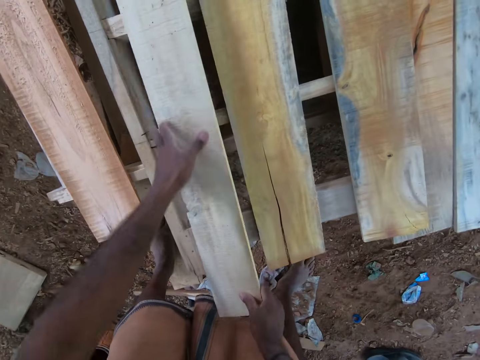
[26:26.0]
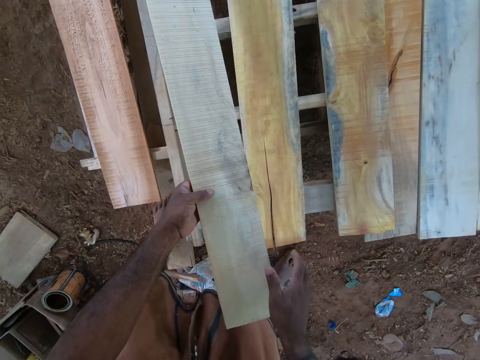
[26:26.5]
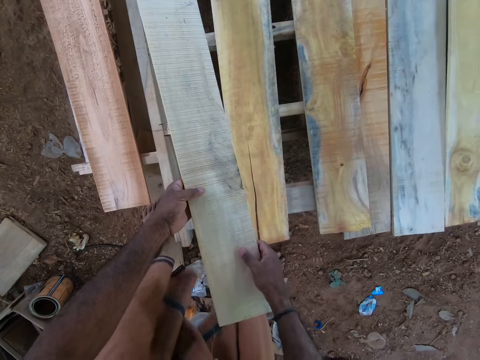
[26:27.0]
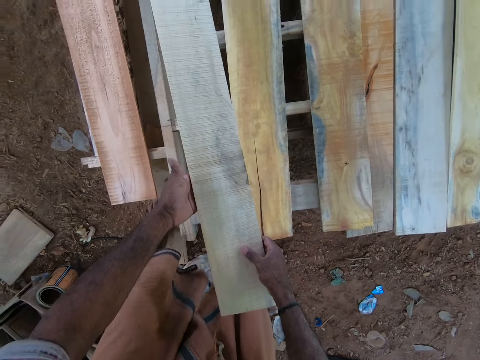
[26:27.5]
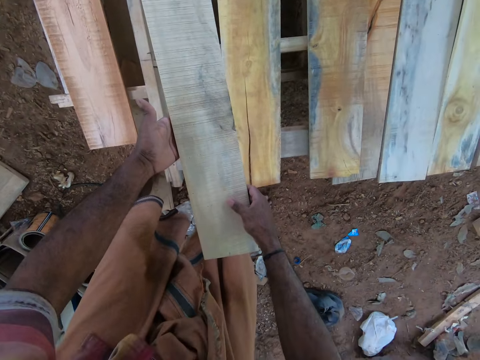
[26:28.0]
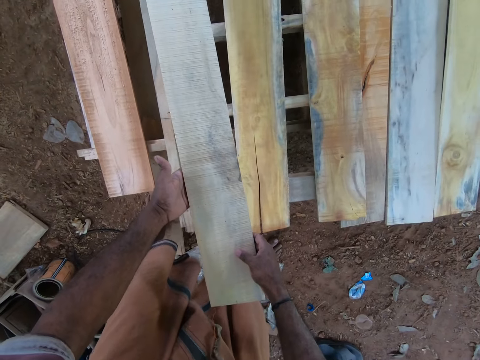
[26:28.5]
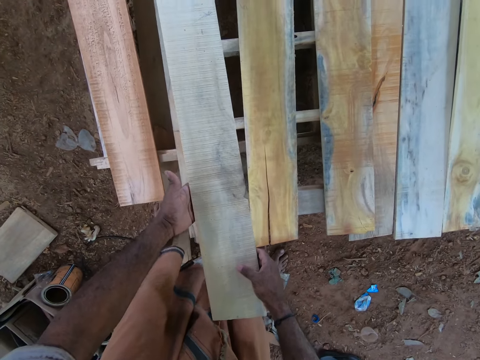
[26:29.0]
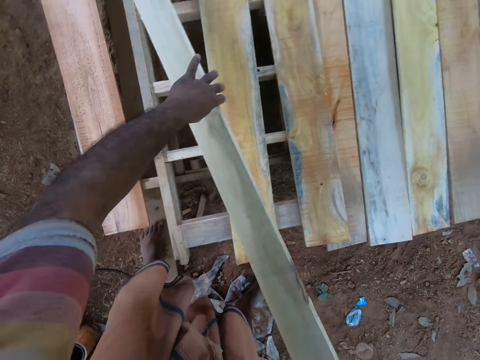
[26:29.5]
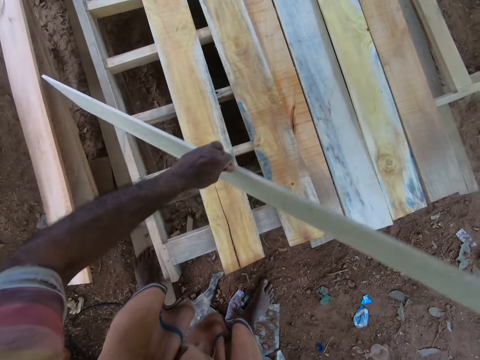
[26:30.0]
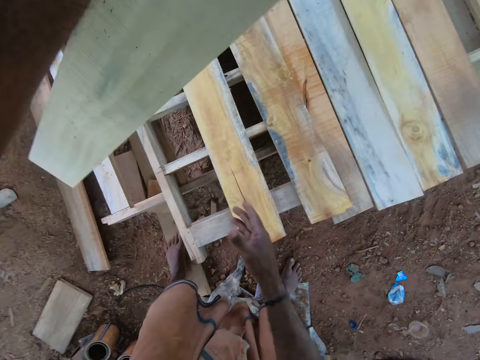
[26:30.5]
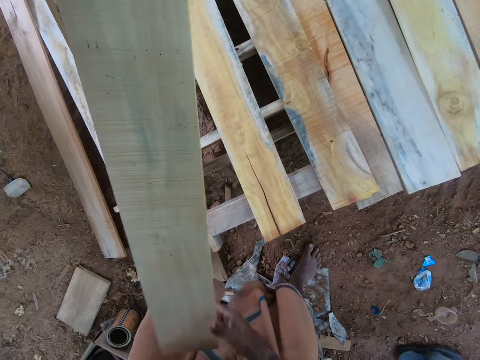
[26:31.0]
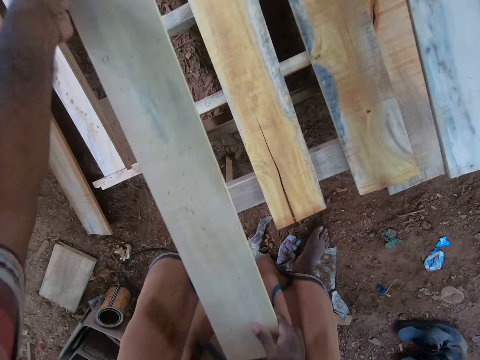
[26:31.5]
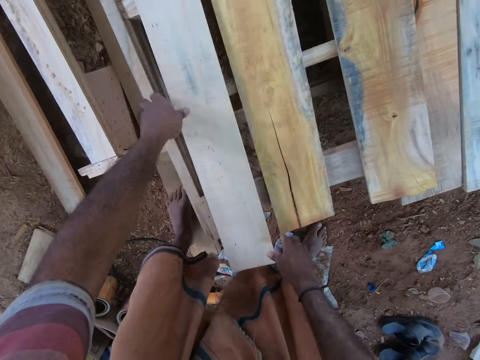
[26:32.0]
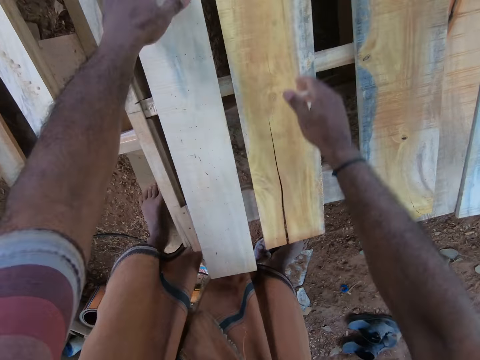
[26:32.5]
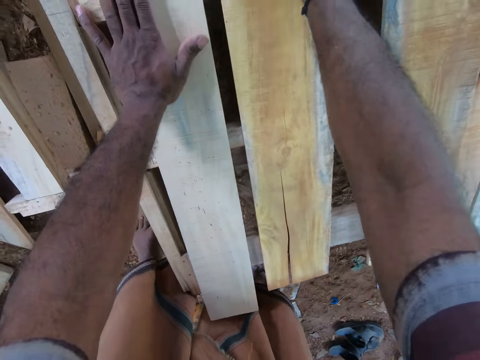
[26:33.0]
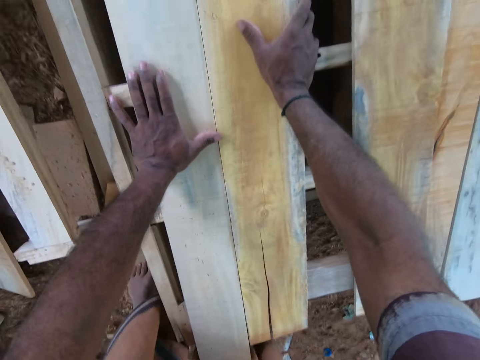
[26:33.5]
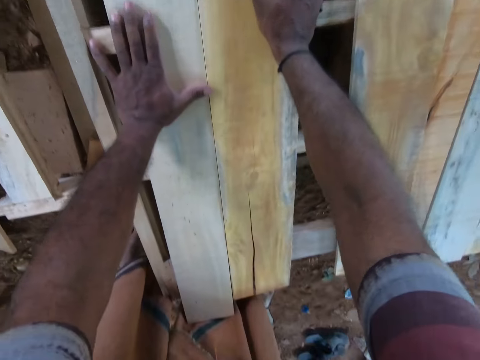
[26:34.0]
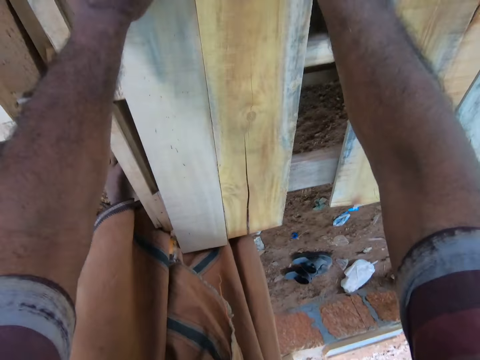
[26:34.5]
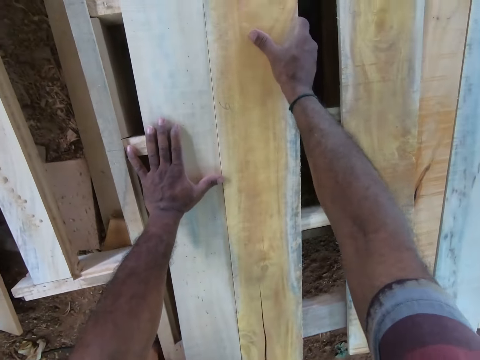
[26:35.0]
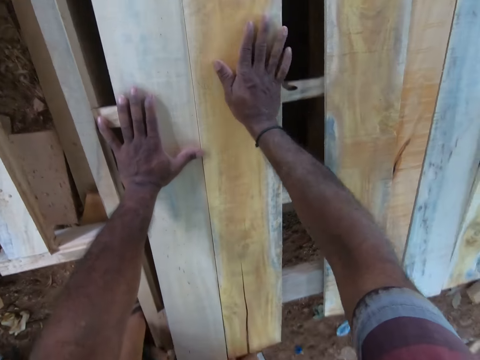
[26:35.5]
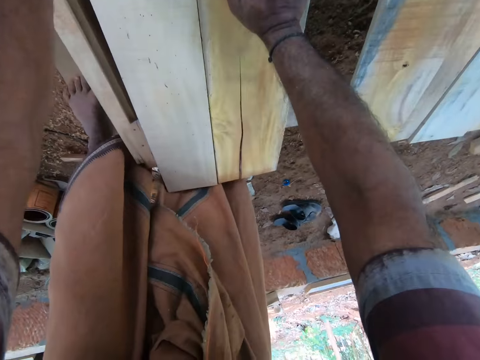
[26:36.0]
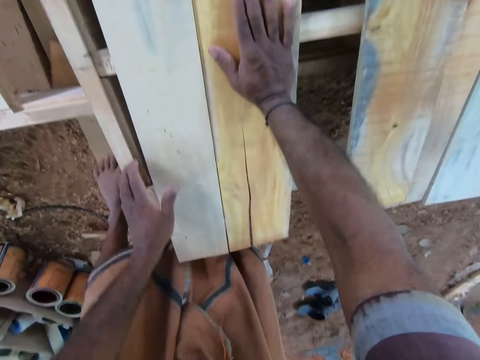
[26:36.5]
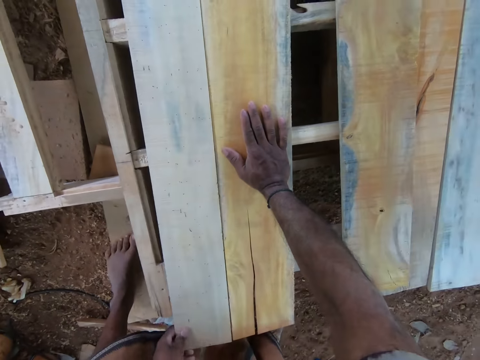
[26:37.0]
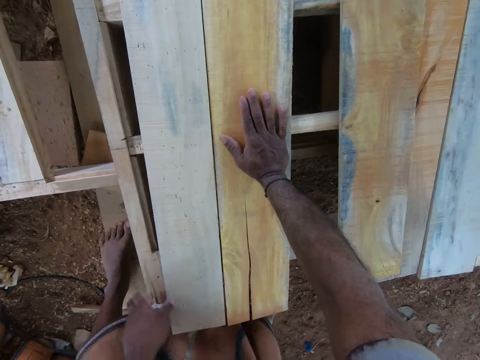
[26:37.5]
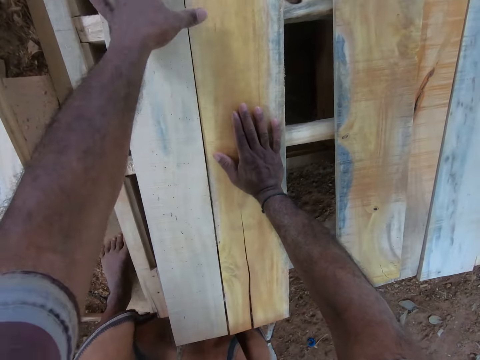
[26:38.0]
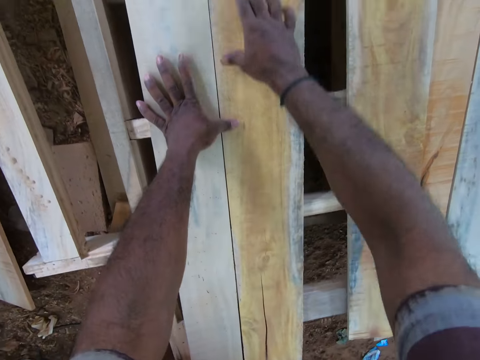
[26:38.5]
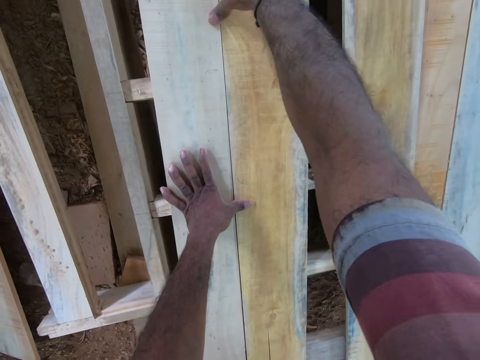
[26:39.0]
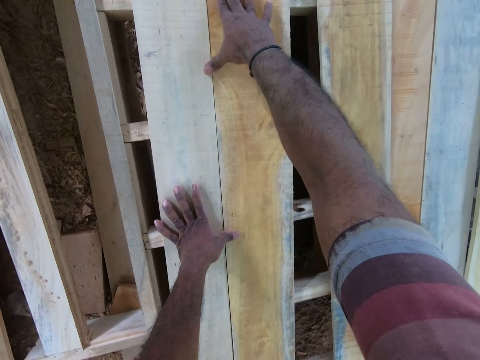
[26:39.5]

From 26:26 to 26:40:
The camera wearer turns the plank on the pallet with both hands. He raises the plank from the pallet with both hands. He turns the wood. He raises the plank on the pallet with both hands. He puts the wood down. He places his left hand on the pallet. He adjusts the plank on the pallet with his right hand. He touches the plank on the pallet with his right hand. He presses the planks on the pallet with both hands.

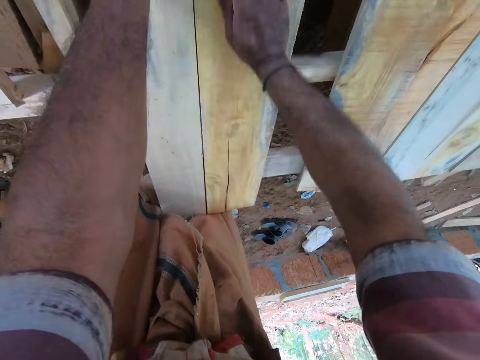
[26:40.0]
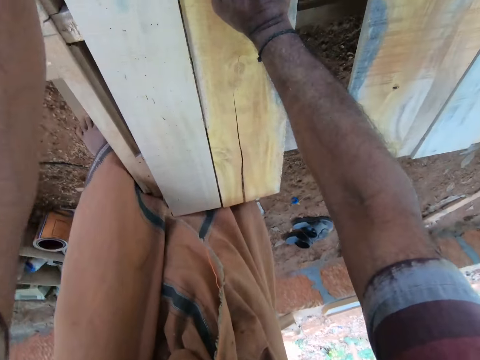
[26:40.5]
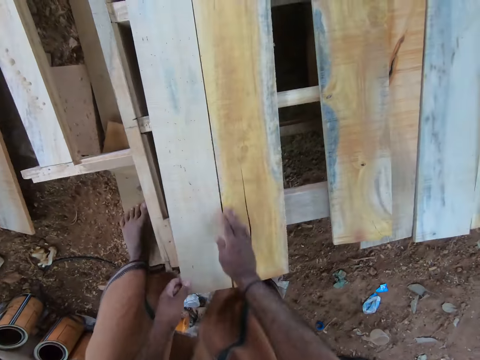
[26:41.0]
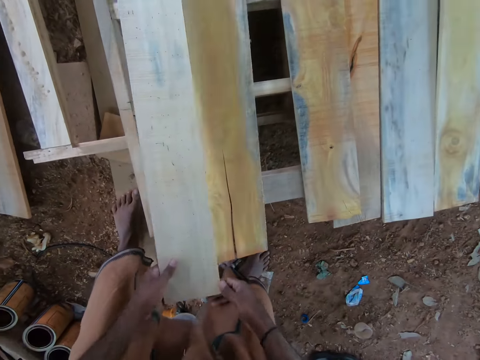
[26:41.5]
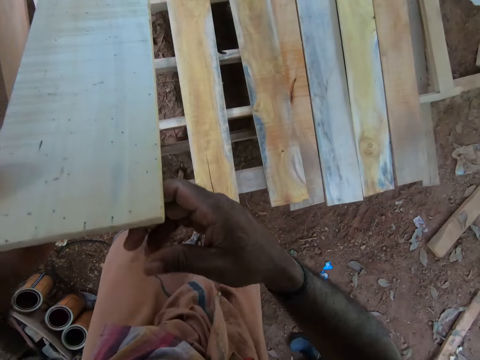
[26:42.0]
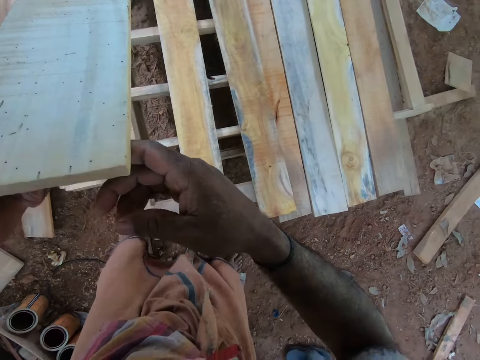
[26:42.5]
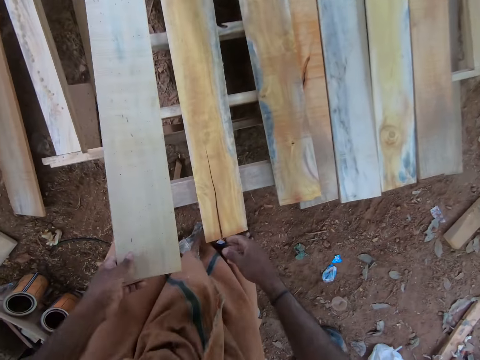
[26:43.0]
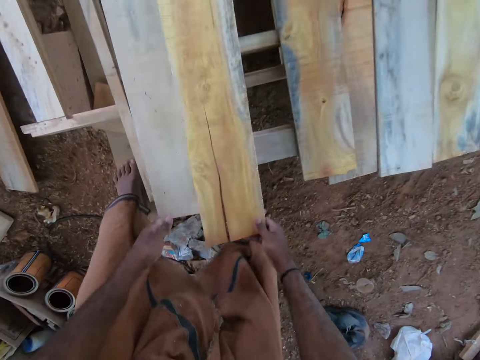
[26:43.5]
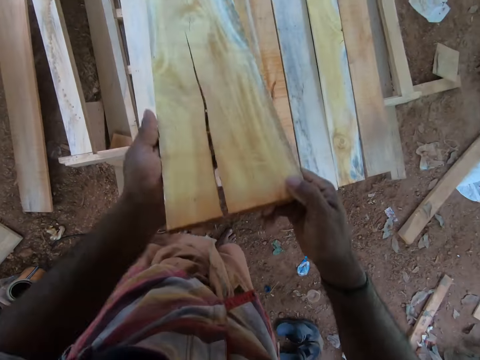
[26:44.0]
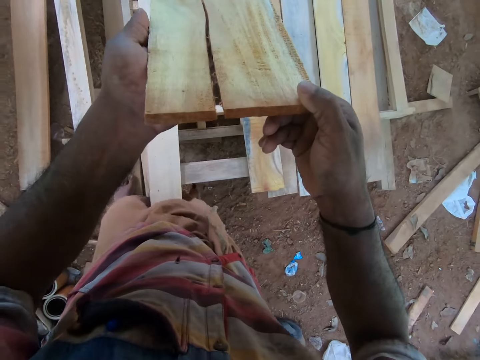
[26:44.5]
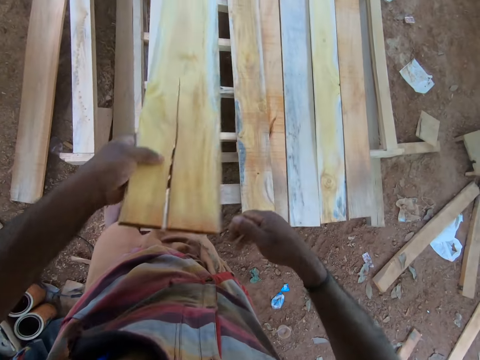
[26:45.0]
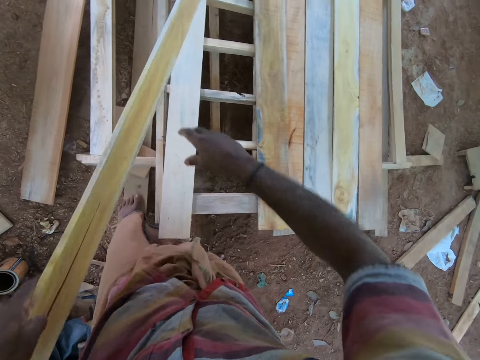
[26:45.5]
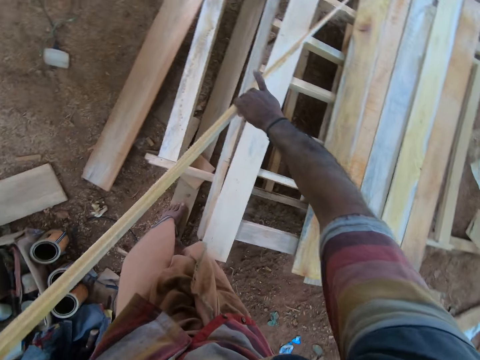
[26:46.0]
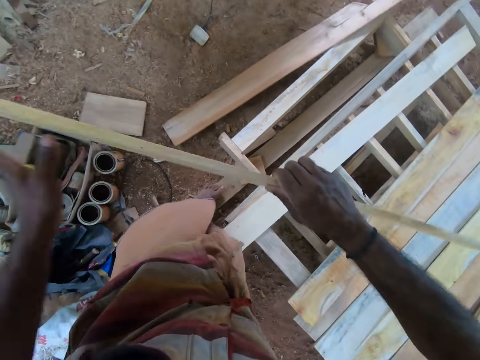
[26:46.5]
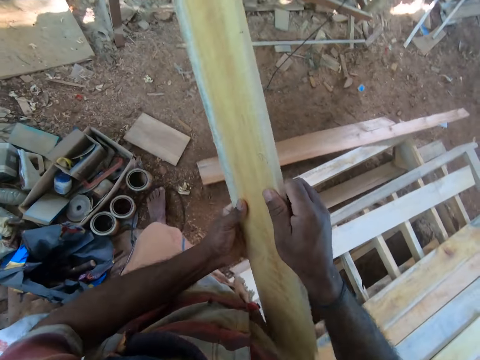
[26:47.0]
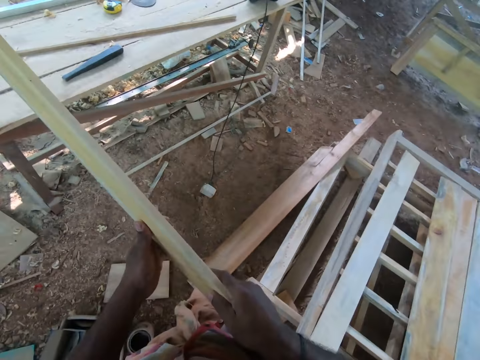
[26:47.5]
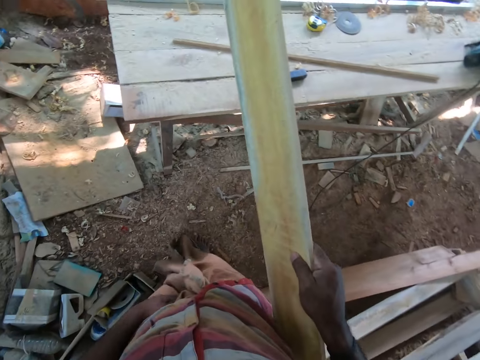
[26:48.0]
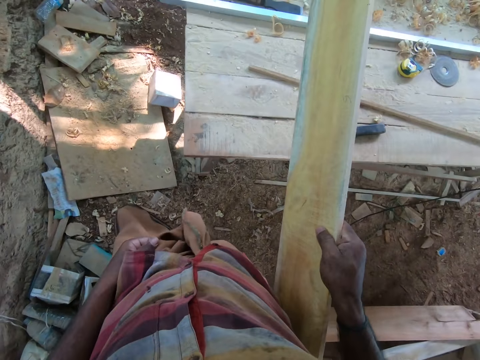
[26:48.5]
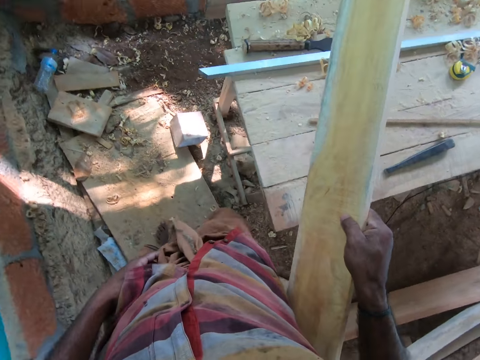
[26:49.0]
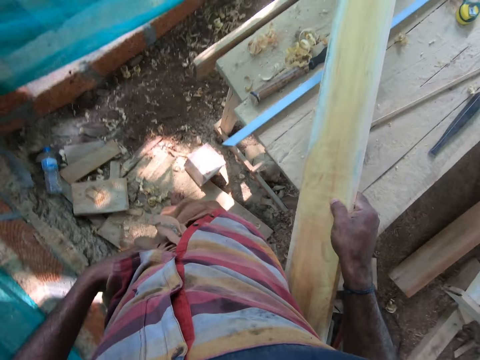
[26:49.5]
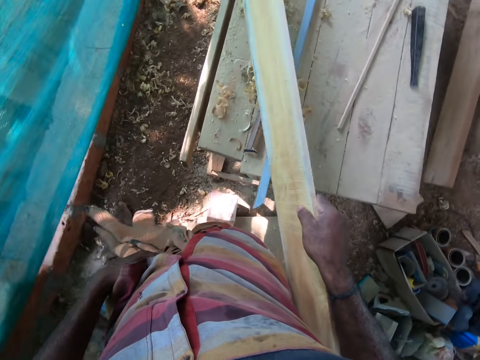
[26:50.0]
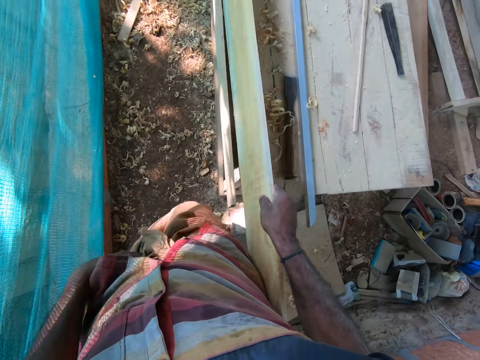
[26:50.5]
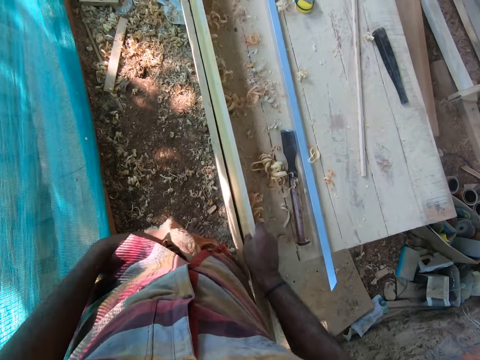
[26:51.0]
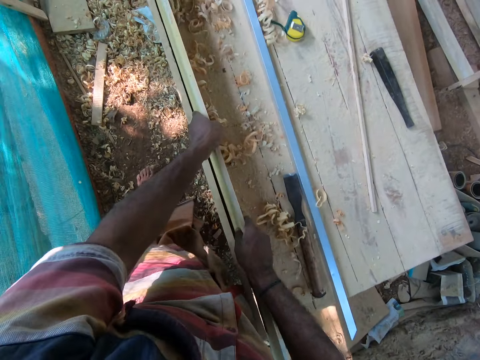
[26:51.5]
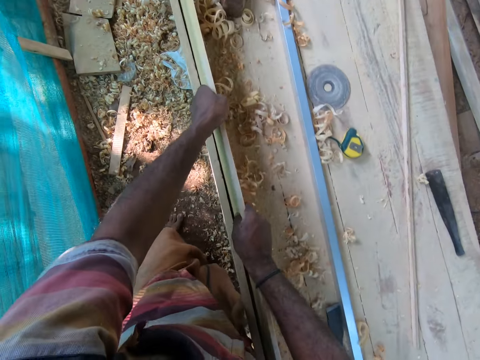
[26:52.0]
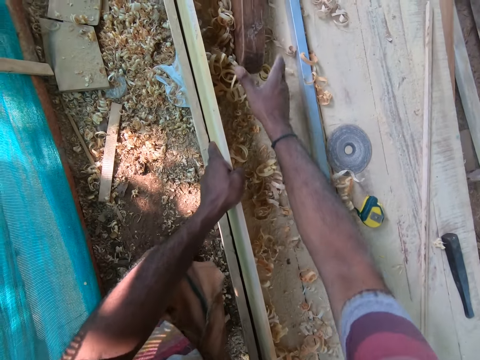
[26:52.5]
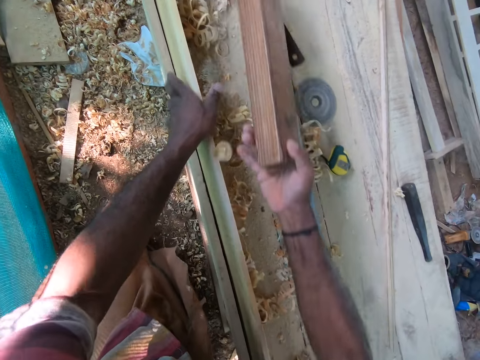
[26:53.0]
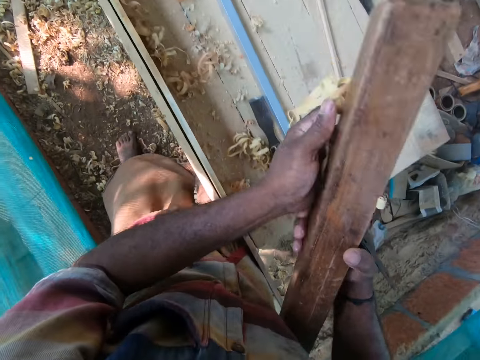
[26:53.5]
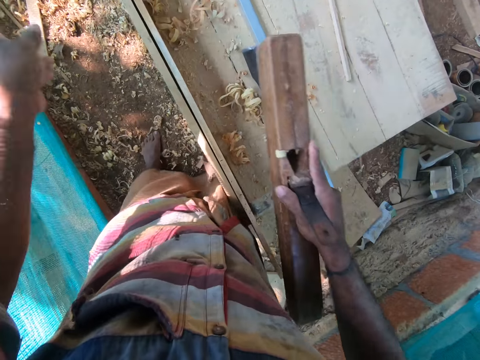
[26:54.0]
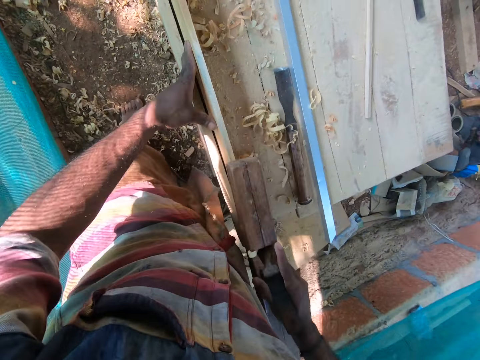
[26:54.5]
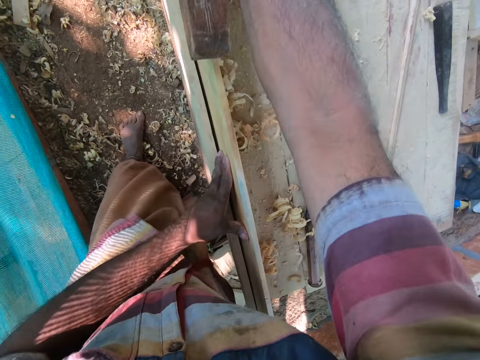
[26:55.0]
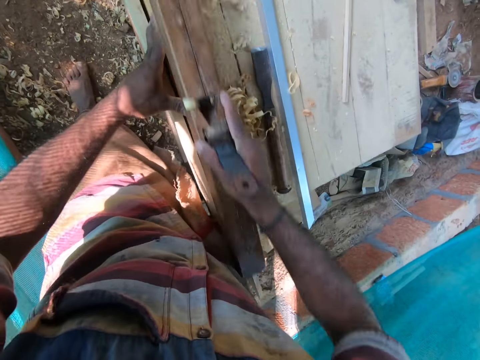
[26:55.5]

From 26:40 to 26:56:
The camera wearer raises the plank from the pallet with both hands. He inspects the wood. He drops the plank on the pallet with his left hand. He raises the plank from the pallet with his right hand. He raises the plank from the pallet with both hands. He examines the wood. He pulls the plank from the pallet with his left hand. He carries the plank with both hands to the work bench. He carries the plank with his right hand. He places the plank on the table with his right hand. He moves the plank on the table with both hands. He picks up the hand planer from the table with his right hand. He removes the plank shaving from the hand planer with his left hand. He places his left hand on the plank on the table. He smoothens the plank on the table with the hand planer in his right hand.
